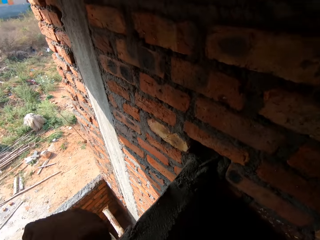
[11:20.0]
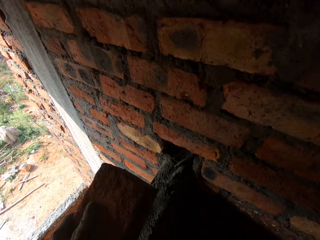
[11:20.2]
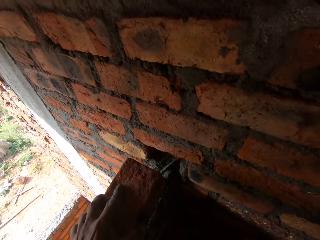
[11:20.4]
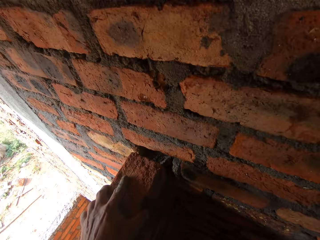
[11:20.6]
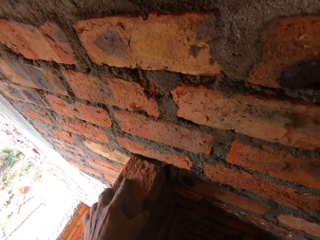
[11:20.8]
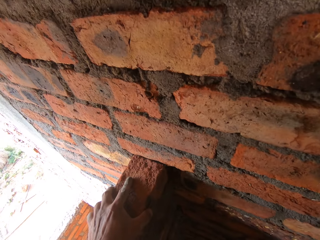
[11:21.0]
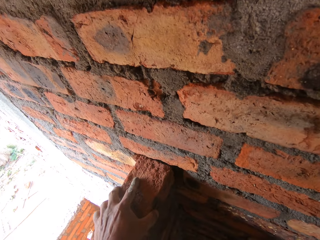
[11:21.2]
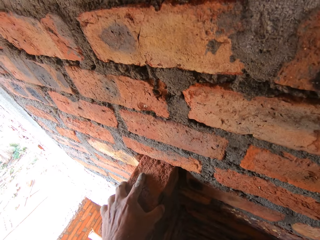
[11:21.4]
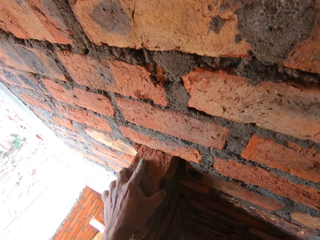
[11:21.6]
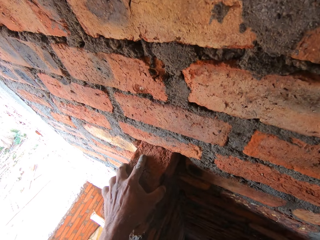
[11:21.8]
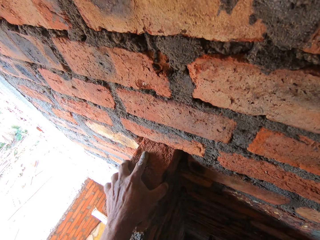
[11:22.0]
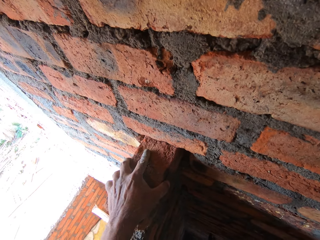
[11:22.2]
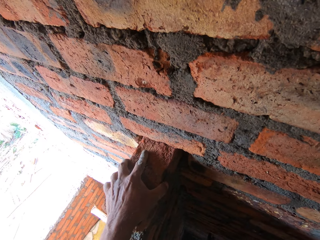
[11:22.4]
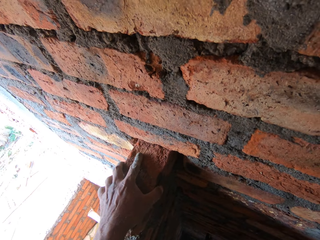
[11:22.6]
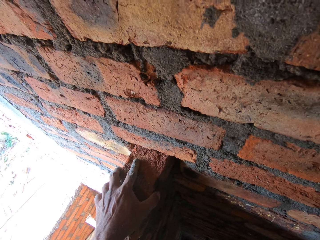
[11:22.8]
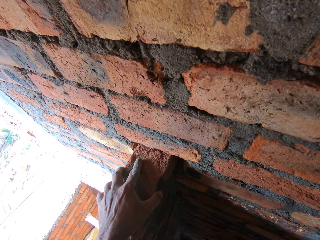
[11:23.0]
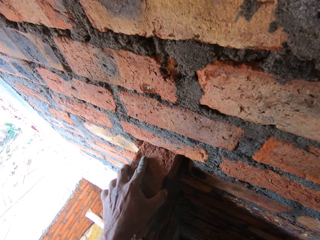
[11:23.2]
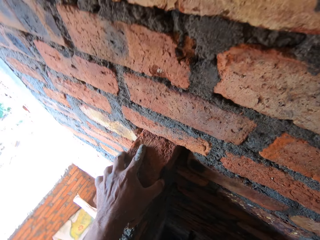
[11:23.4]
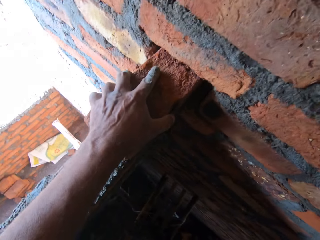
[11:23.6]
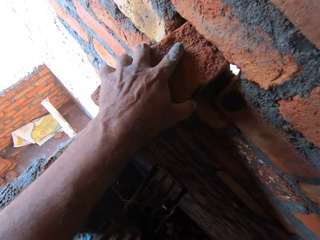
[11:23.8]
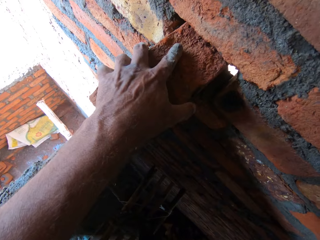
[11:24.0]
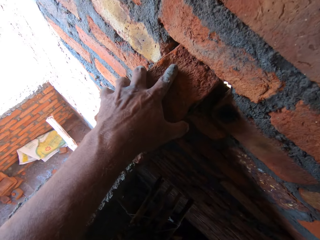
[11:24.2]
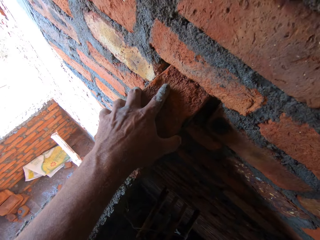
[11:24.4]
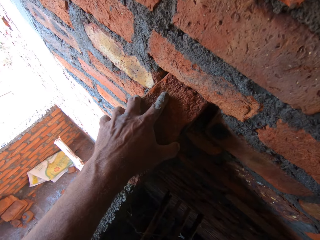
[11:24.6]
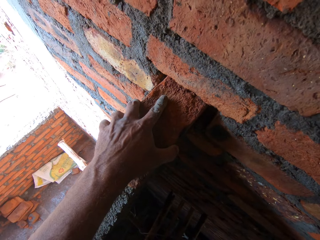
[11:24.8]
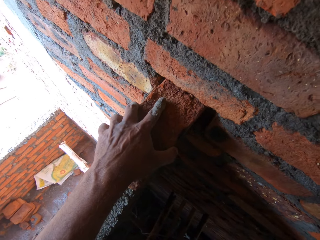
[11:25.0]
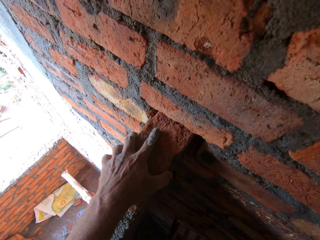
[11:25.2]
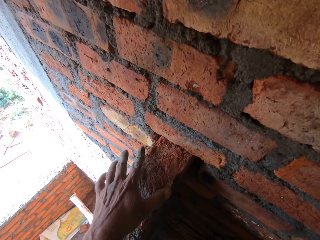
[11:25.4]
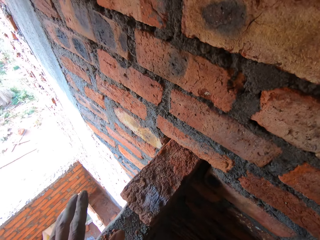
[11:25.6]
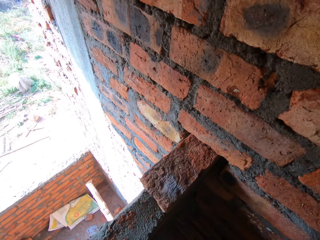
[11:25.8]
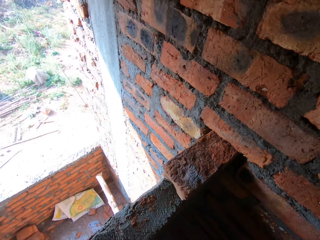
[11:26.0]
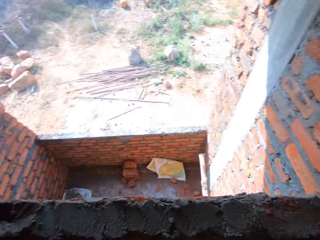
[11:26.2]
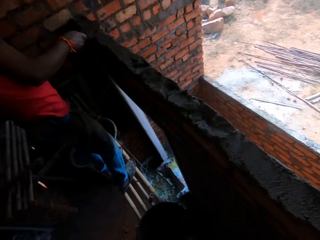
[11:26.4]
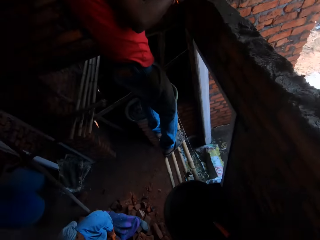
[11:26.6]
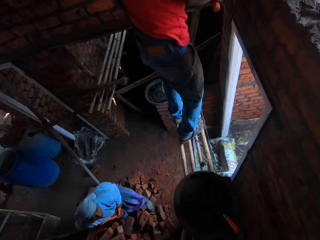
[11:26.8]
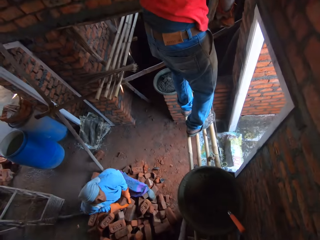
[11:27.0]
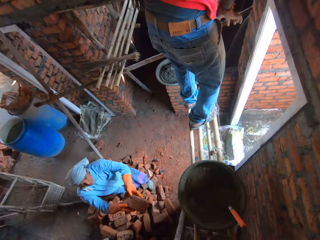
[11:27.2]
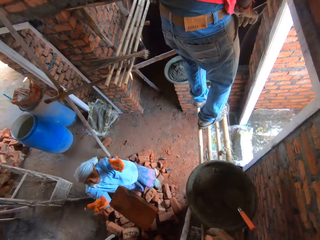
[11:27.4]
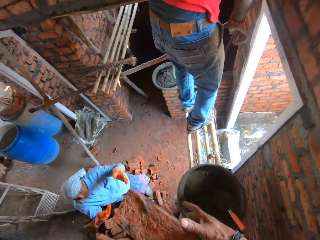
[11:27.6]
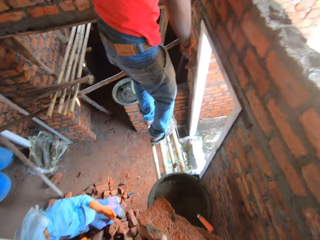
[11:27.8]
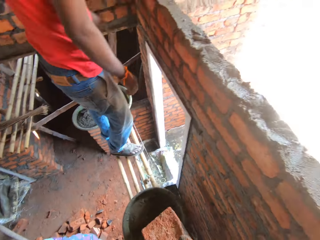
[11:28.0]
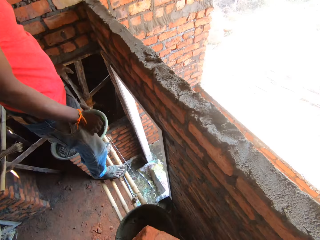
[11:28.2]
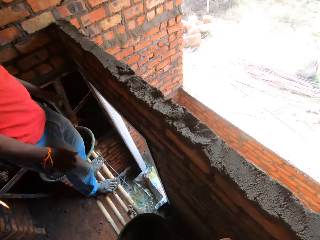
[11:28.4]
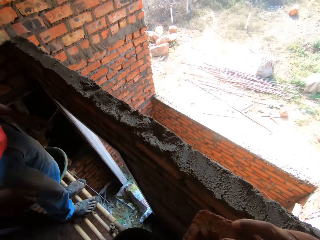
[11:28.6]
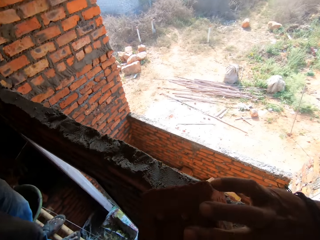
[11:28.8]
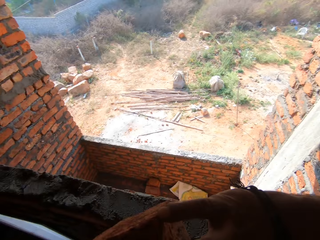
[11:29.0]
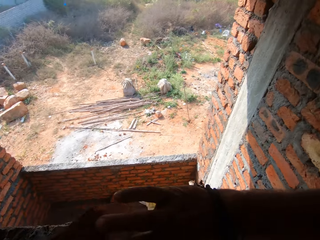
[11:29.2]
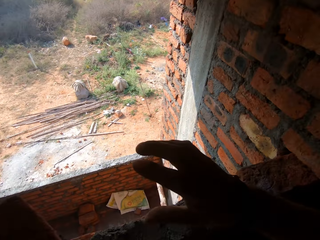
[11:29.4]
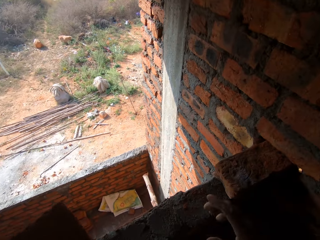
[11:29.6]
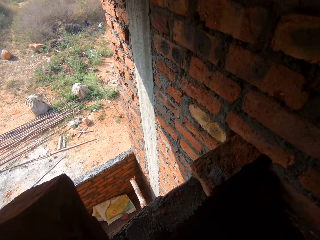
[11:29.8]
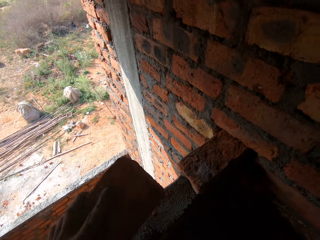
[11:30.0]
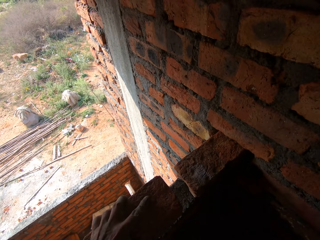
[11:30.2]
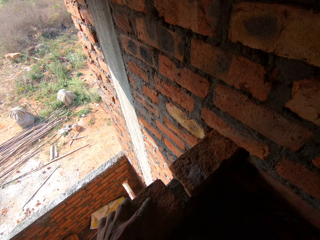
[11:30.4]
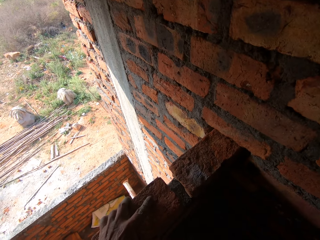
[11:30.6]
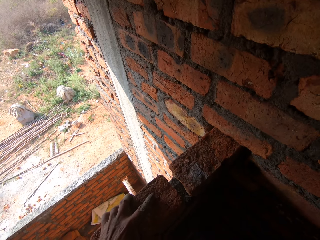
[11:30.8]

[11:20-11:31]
The camera wearer adjusts a brick on a wall. He puts the brick on the wall. He looks around a construction site. He adjusts the brick on the wall. A lady throws a brick to the camera wearer. The camera wearer adjusts the brick on his hands. He puts the brick on the wall.

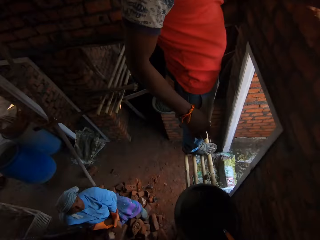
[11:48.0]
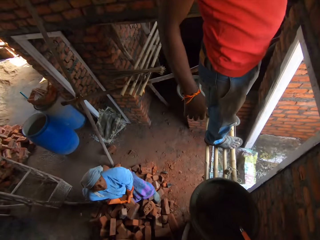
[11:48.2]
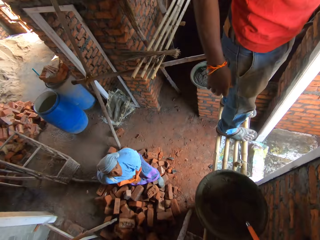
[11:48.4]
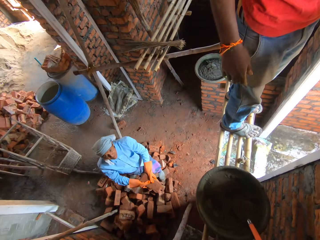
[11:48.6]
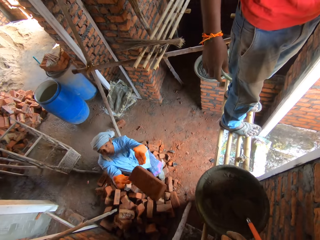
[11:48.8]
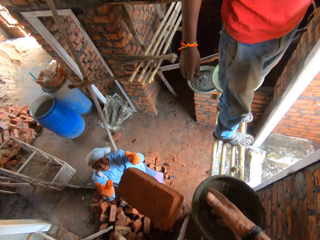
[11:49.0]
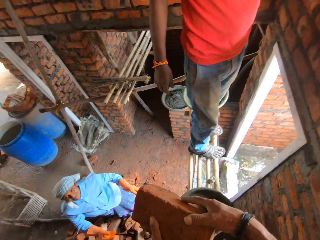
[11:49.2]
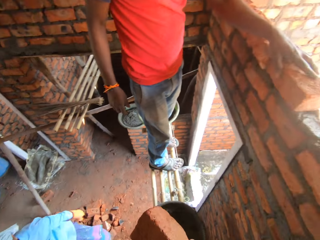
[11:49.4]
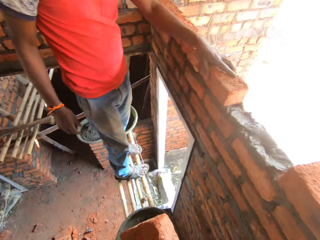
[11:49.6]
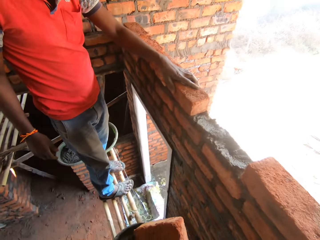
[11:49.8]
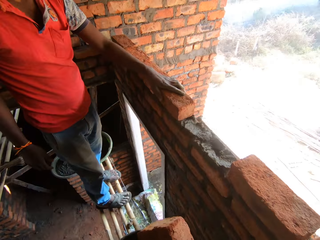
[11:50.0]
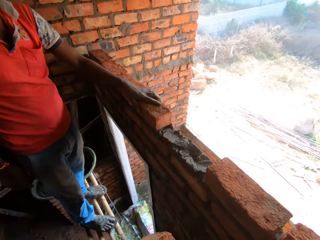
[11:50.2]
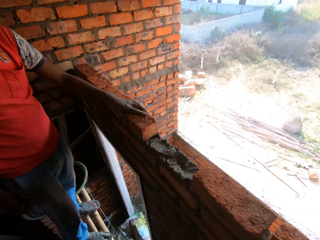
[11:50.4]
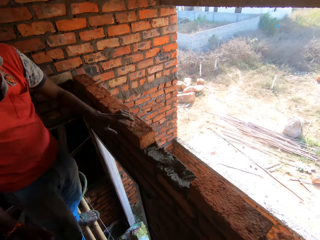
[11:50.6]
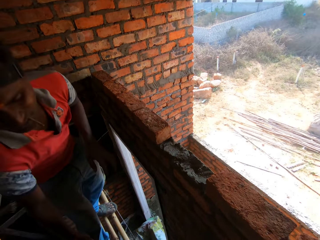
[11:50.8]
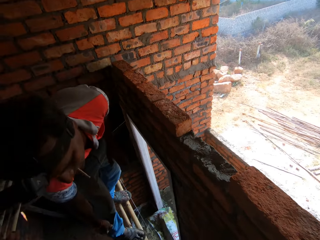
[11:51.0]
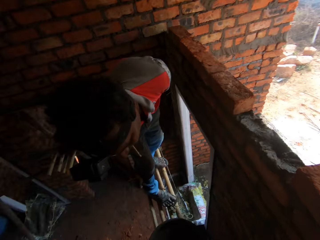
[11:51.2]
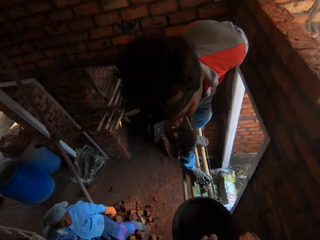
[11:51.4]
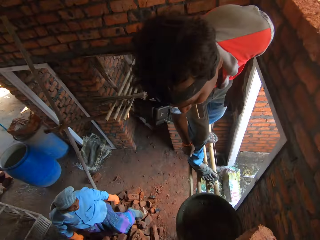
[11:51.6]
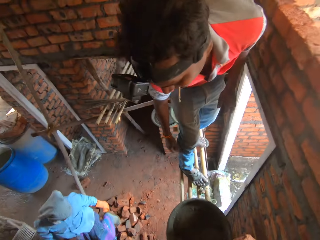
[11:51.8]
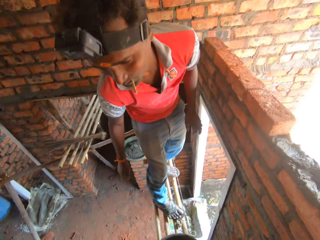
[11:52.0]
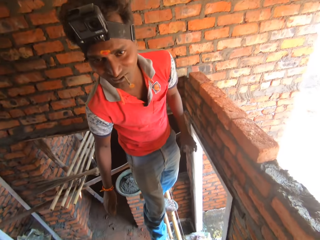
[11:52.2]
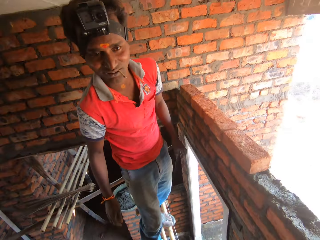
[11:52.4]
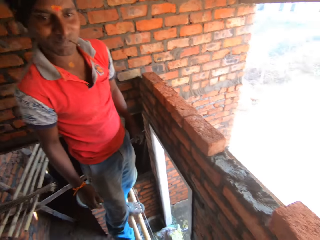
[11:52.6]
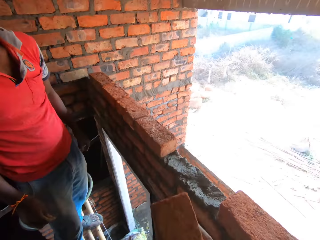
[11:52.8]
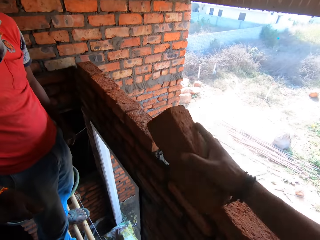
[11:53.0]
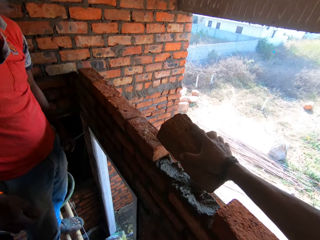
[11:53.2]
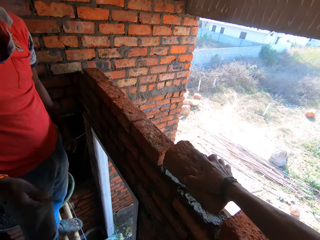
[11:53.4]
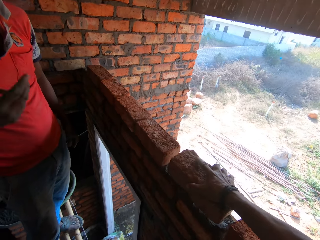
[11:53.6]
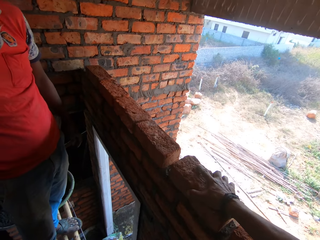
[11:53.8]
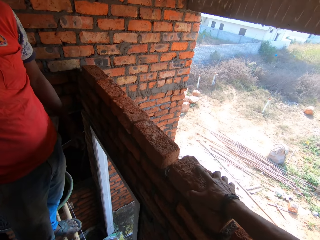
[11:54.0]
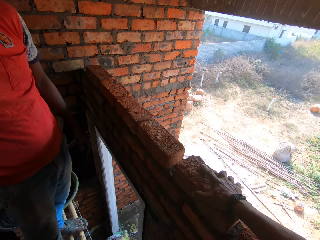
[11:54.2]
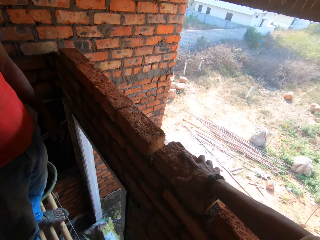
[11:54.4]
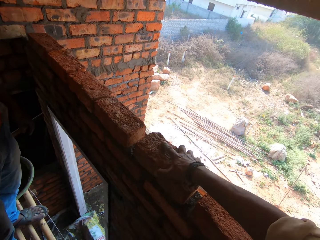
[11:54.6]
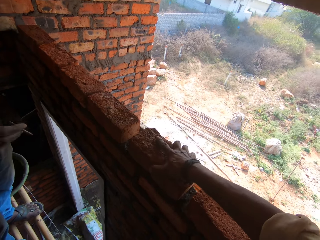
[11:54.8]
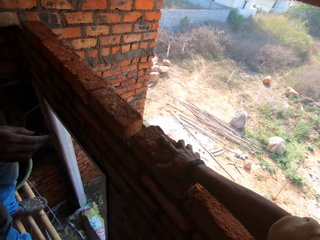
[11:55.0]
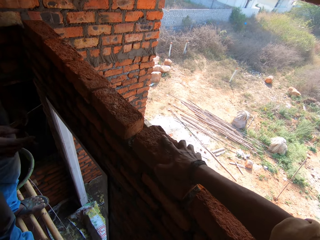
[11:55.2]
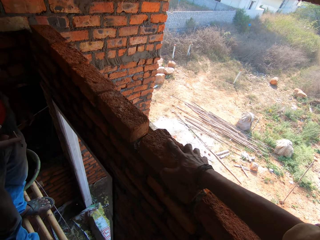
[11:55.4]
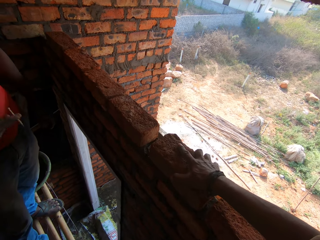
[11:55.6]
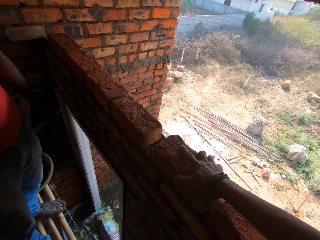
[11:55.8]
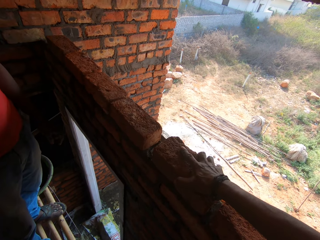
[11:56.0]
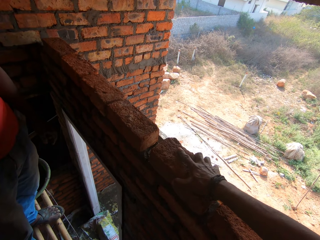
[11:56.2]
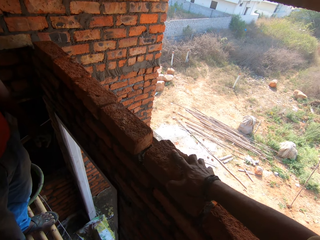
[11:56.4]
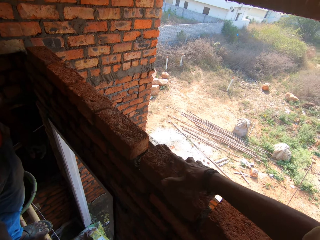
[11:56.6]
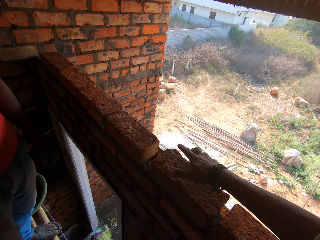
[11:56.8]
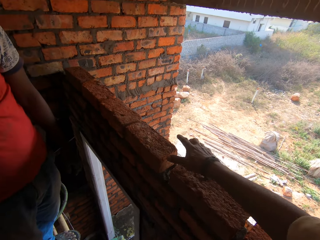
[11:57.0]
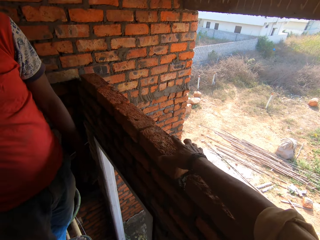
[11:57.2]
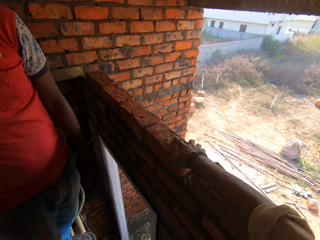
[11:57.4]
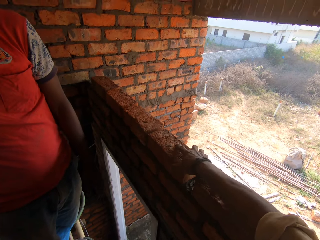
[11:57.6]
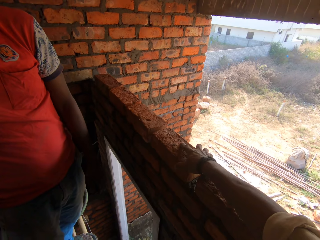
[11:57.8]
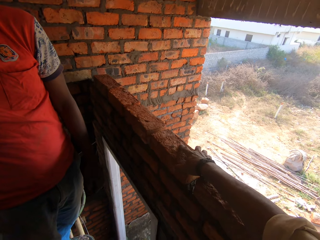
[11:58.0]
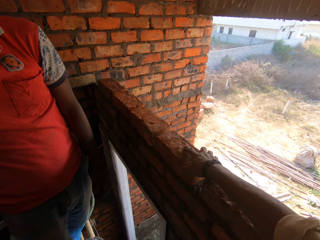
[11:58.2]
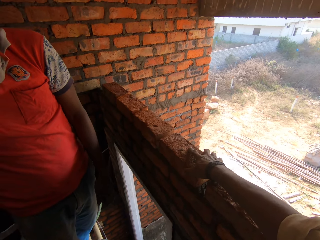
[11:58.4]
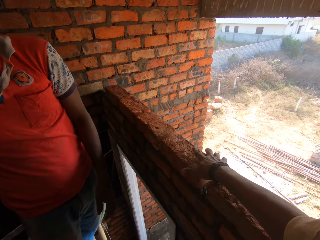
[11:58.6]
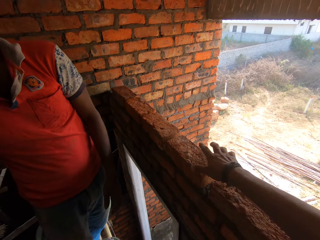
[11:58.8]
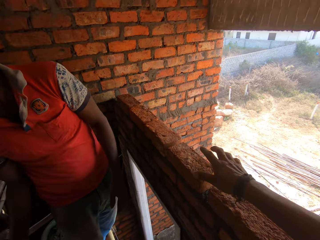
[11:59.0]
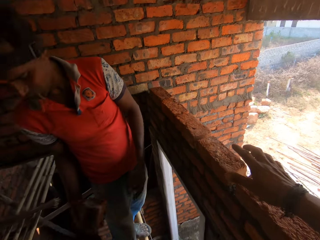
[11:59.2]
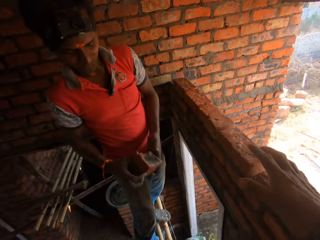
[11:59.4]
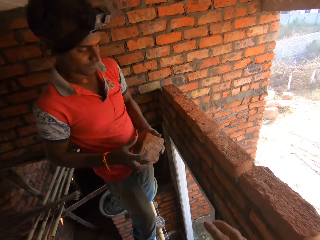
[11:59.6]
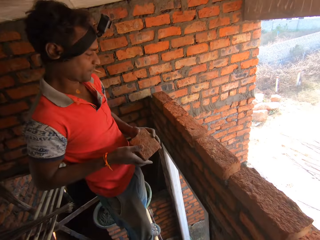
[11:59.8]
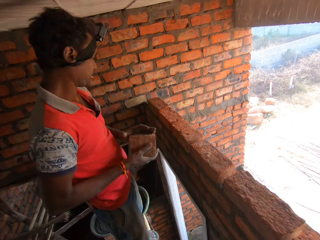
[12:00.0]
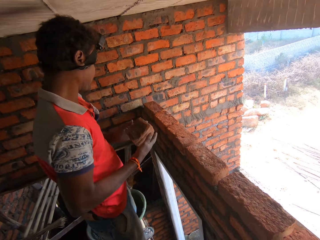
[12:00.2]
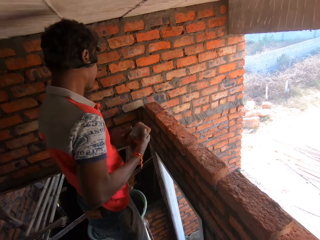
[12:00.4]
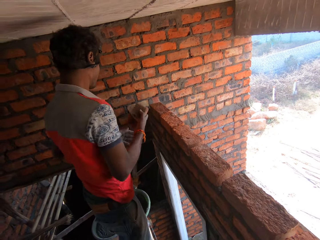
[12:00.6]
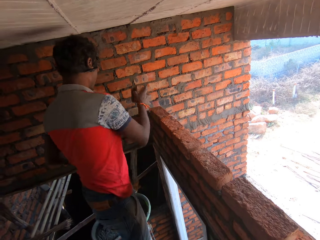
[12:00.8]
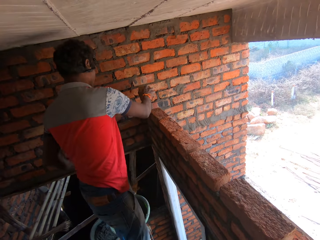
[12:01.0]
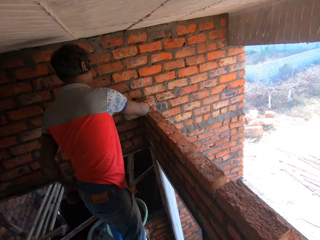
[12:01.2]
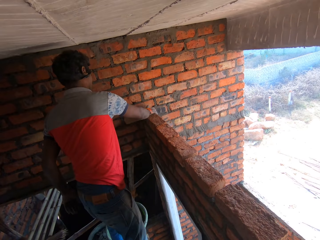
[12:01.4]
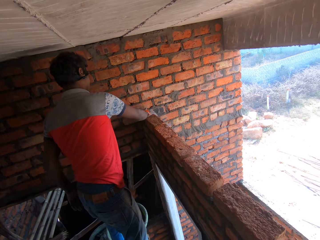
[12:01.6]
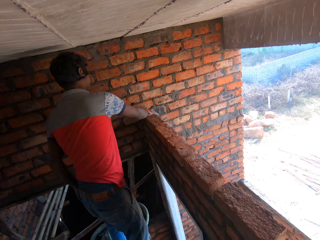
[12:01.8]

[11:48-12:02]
A lady throws a brick to the camera wearer. The camera wearer interacts with a man. The man scratches his leg. The man interacts with the camera wearer. The camera wearer puts the brick on the wall. The man holds a cigarette. The man interacts with the camera wearer. The camera wearer adjusts a brick on the wall. The man holds a brick, adjusts the brick on the wall and puts the brick on the wall.
